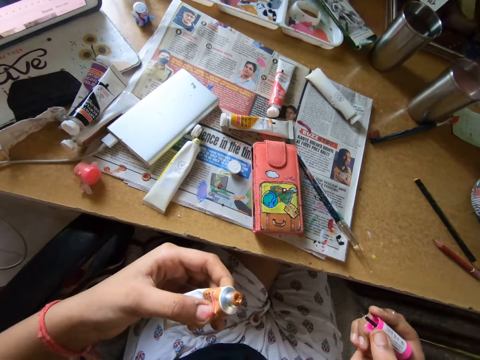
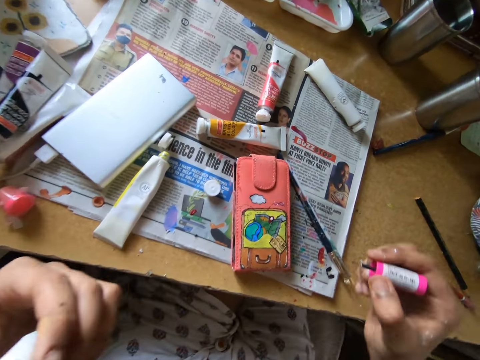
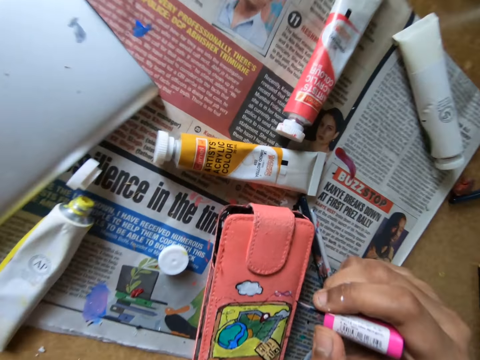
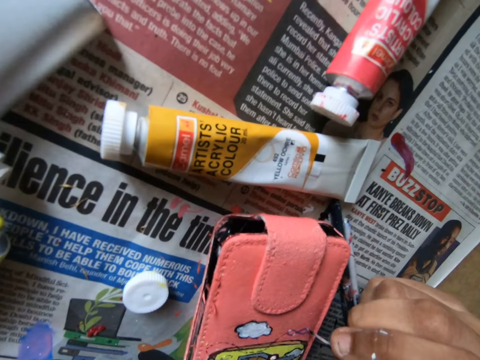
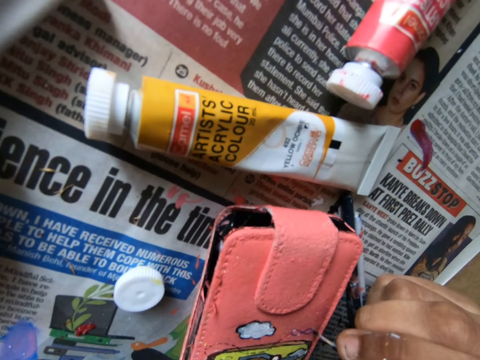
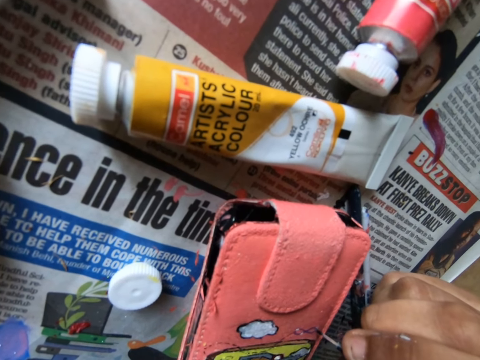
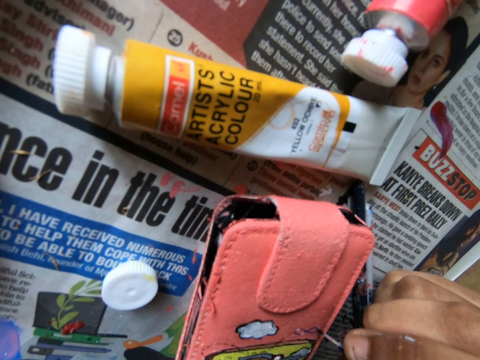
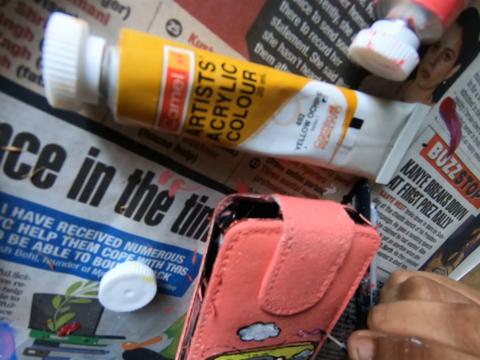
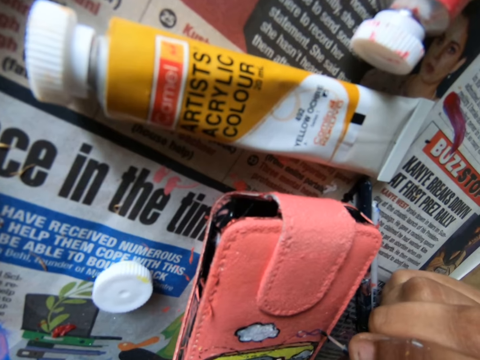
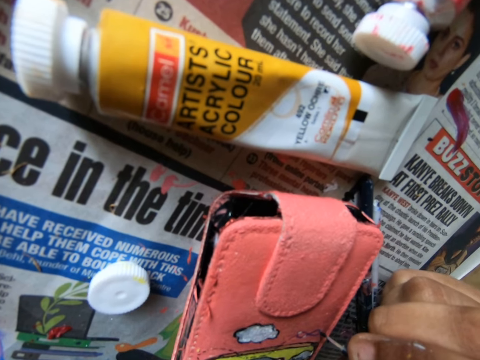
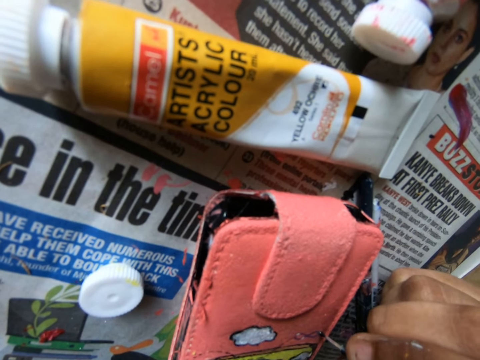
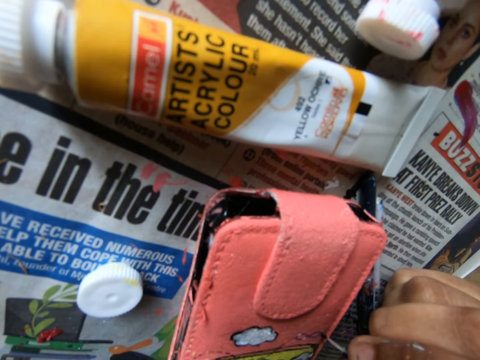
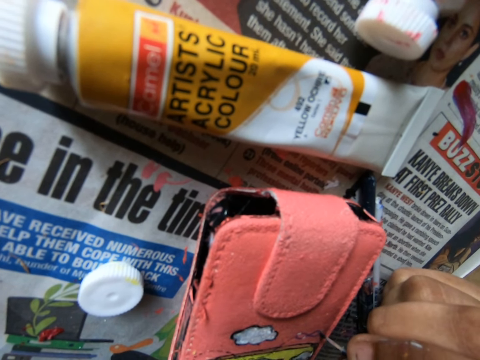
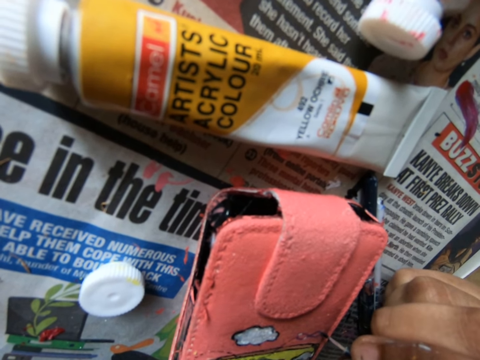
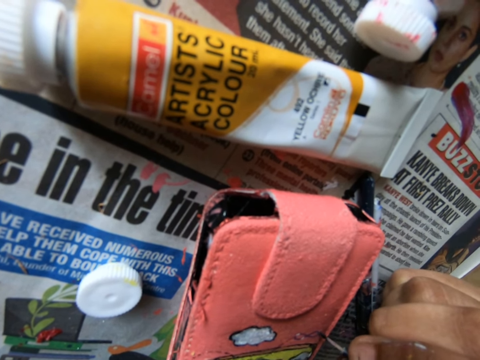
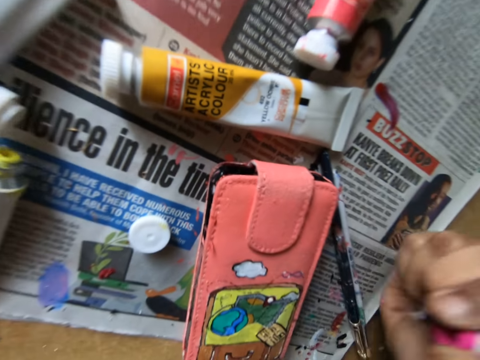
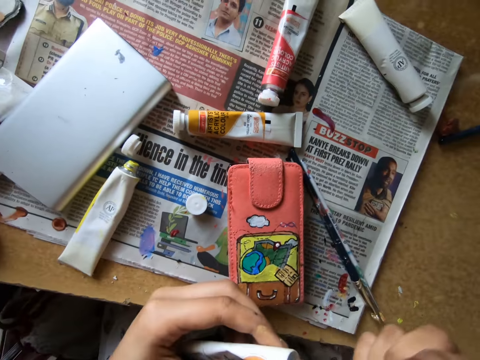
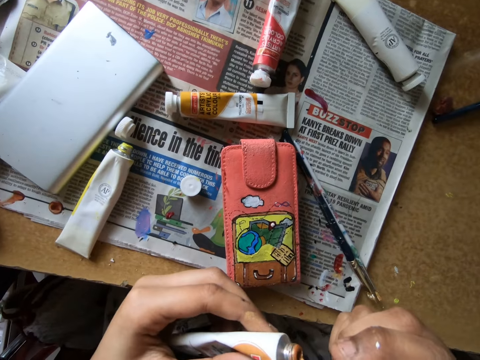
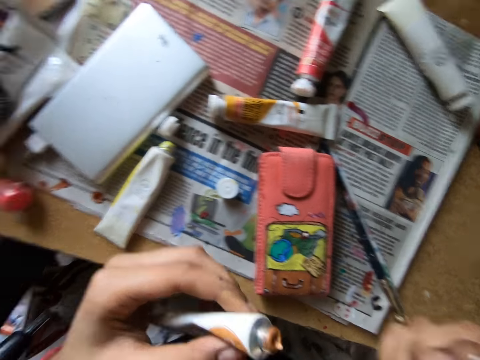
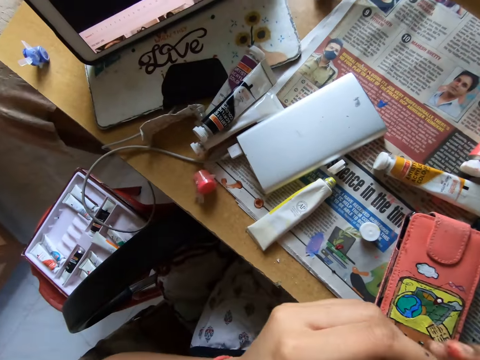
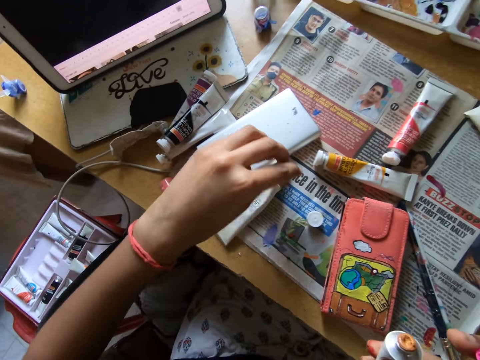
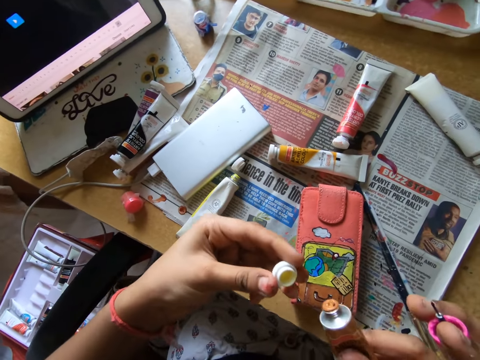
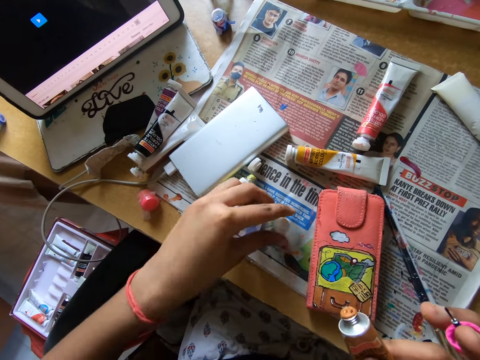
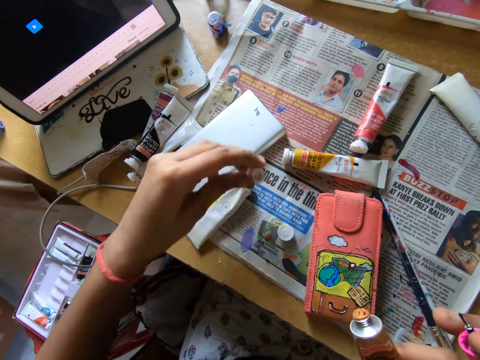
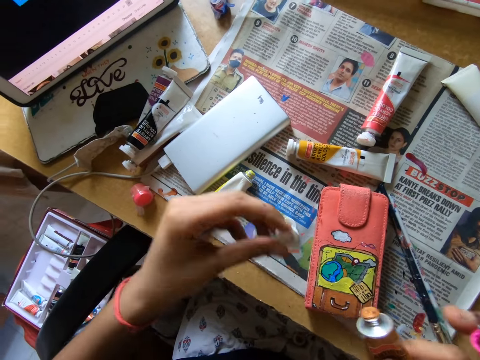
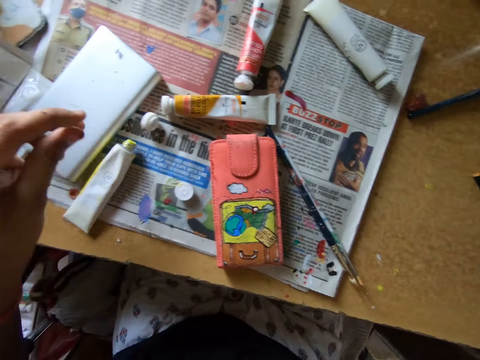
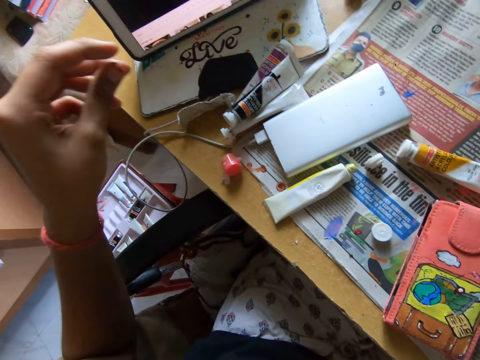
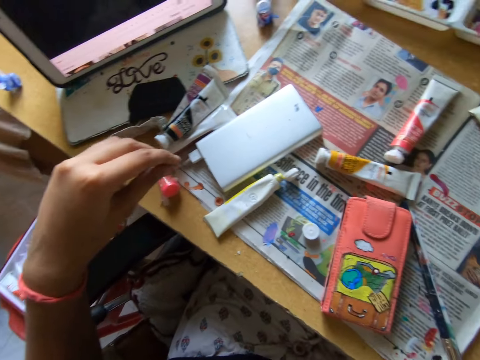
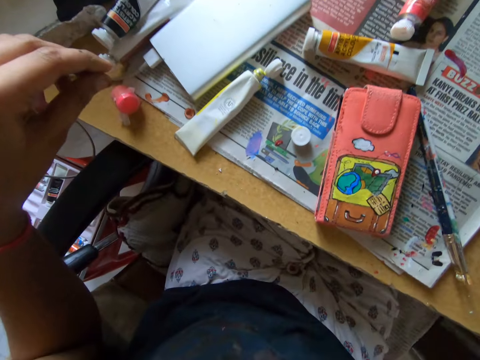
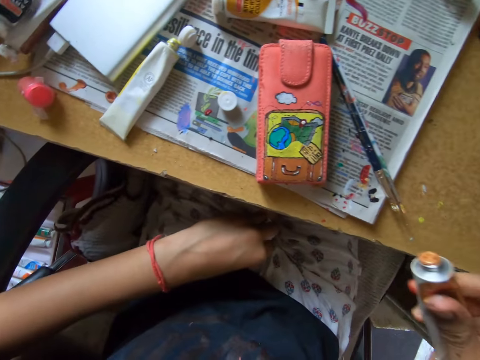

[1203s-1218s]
The camera wearer lifts up the watercolor paint. They paint the wallet with a paint brush. They remove the paint brush from the wallet. They scoop paint on the paint bottle with the paint brush. They pick up the lid of the container on a newspaper, and put the lid down. They pick up the lid on the newspaper again, and put the lid down again. They flap the hand.

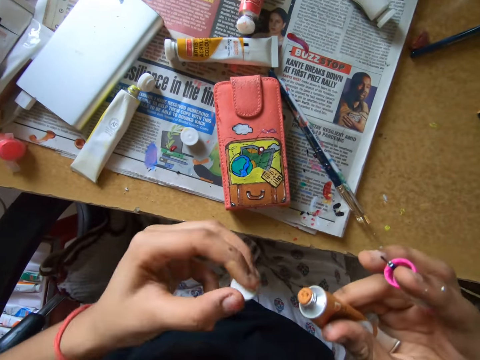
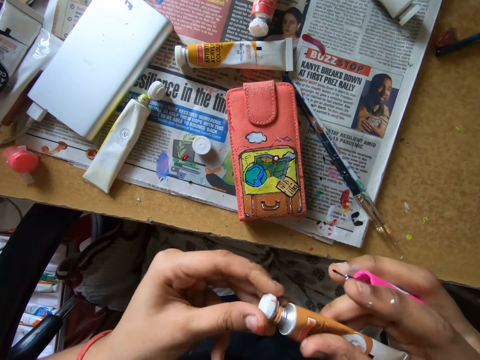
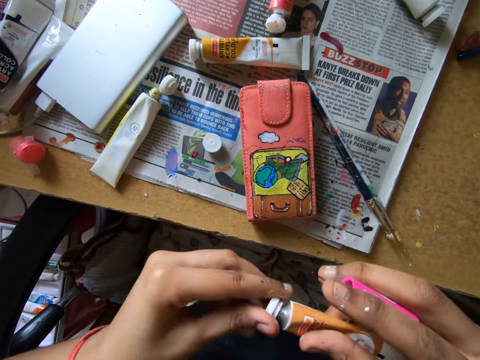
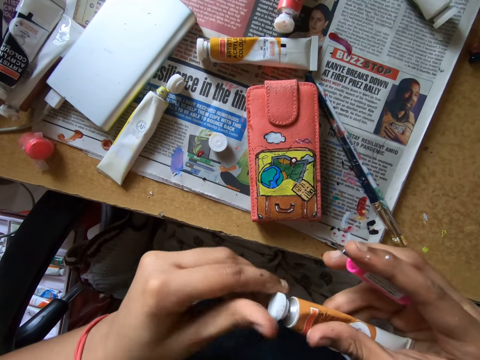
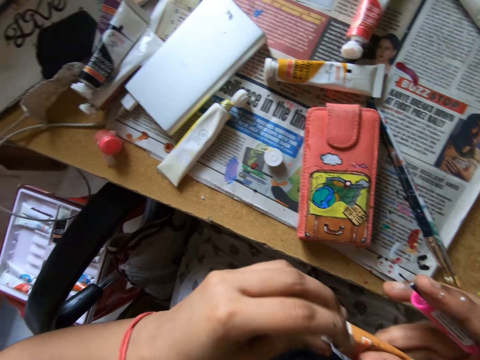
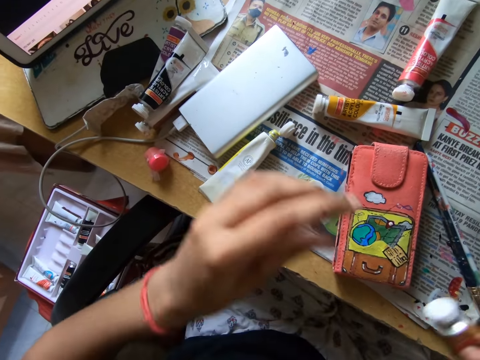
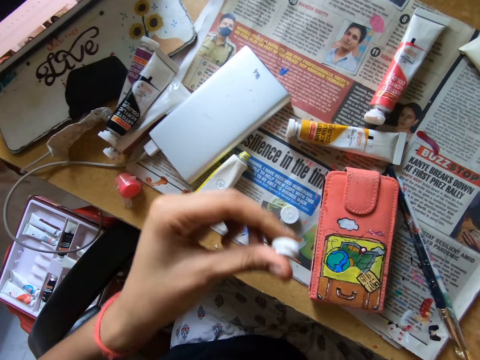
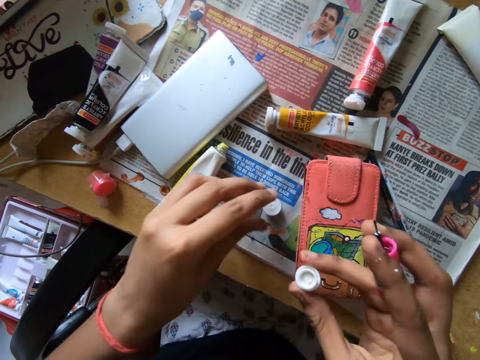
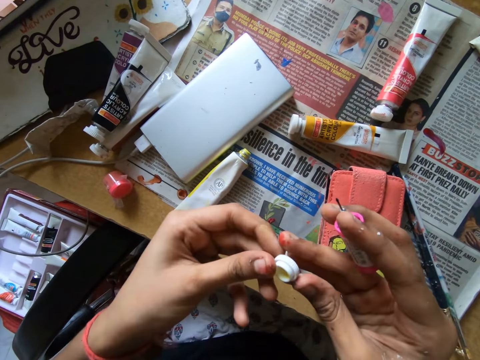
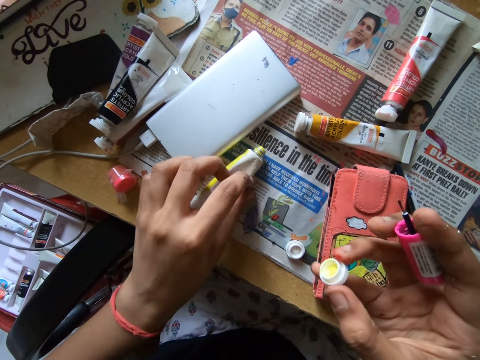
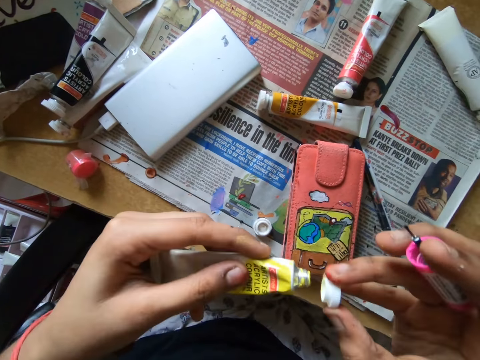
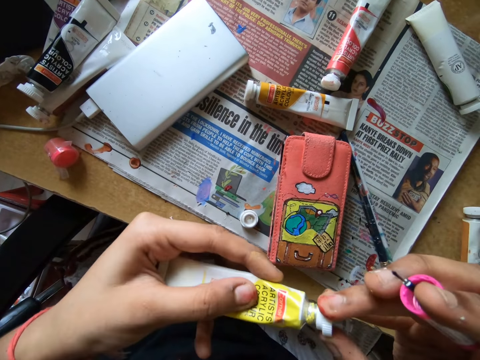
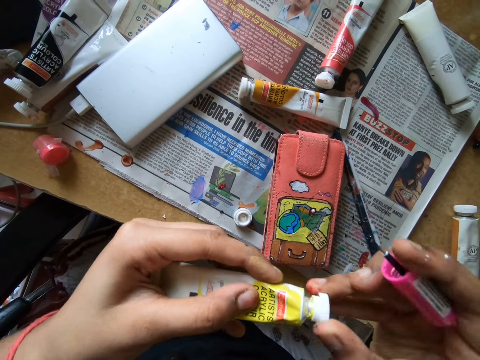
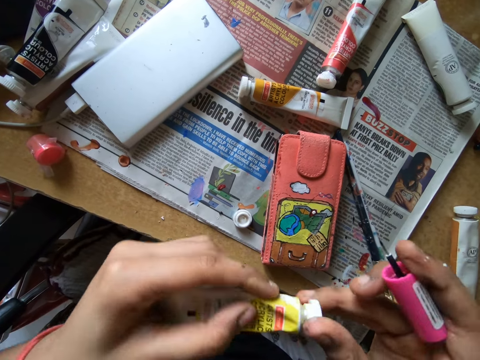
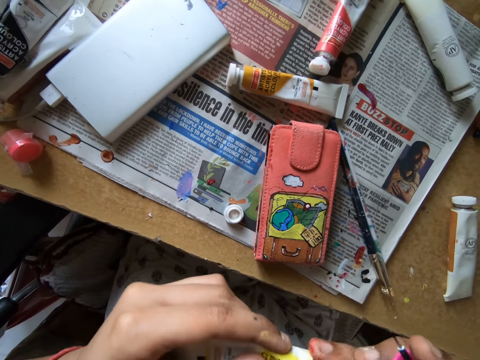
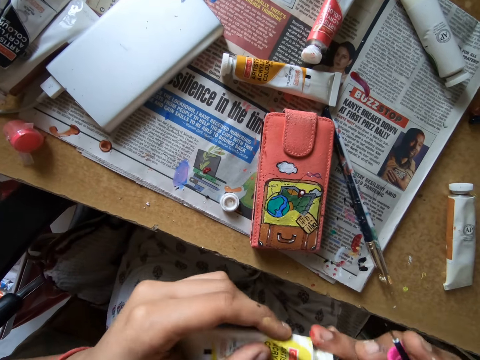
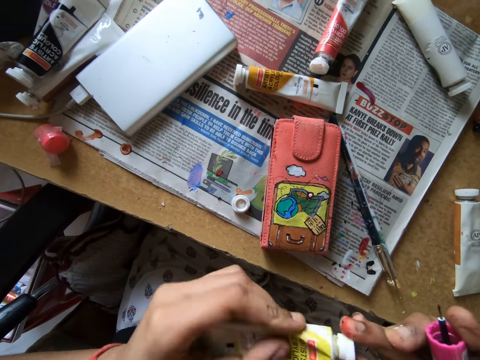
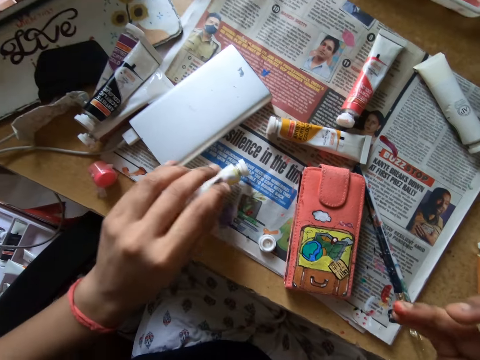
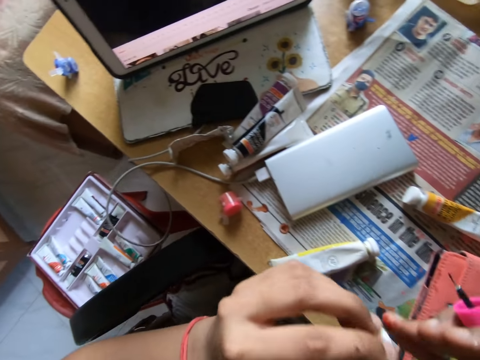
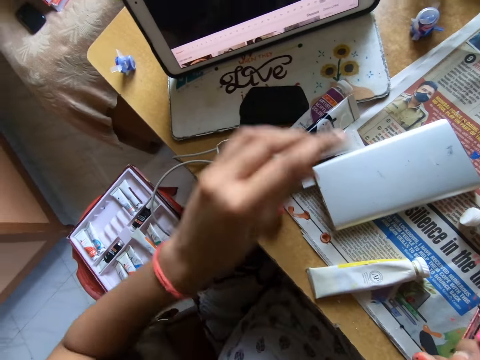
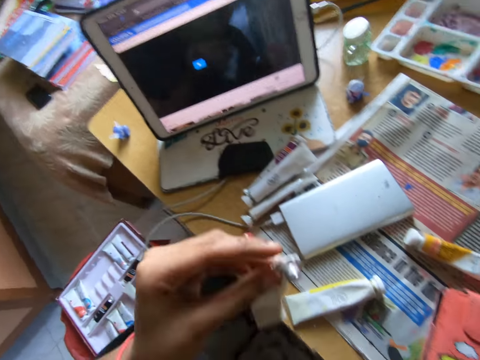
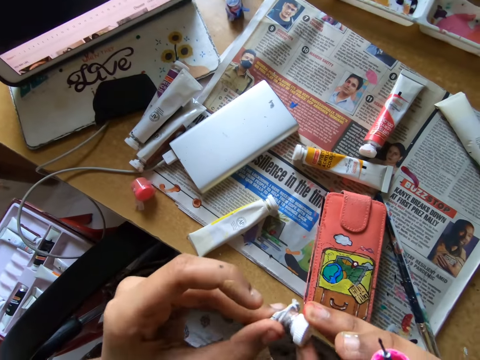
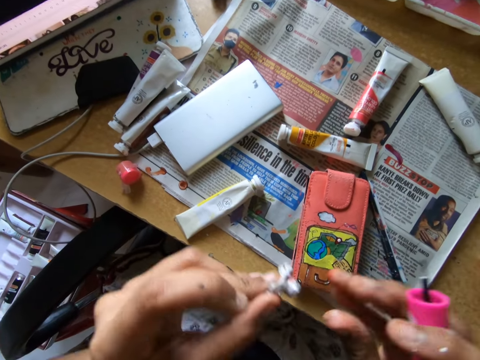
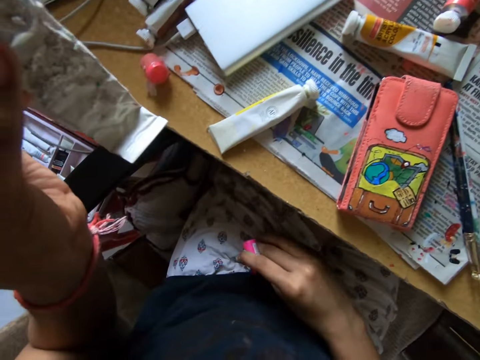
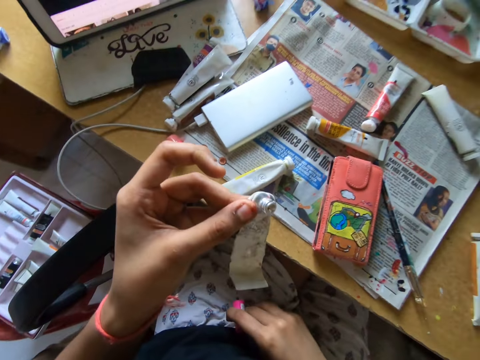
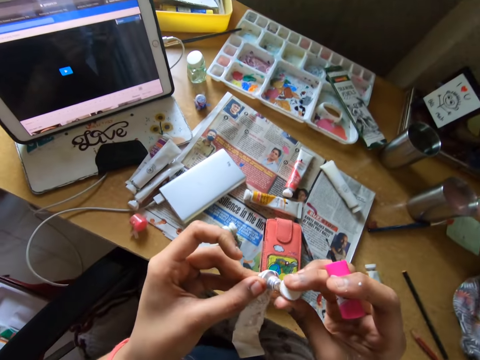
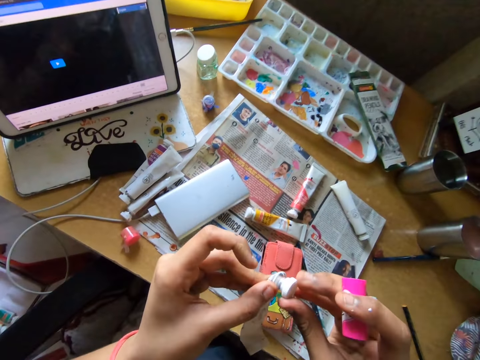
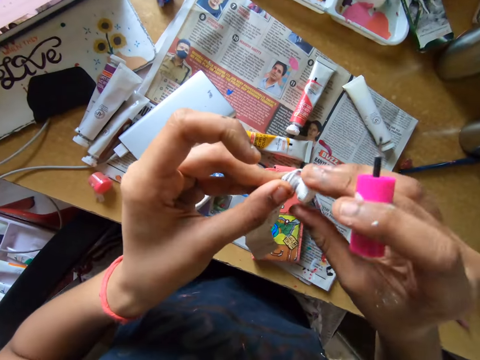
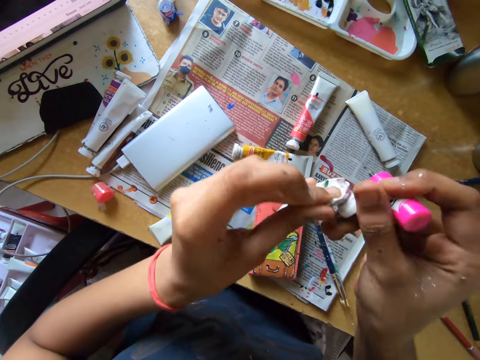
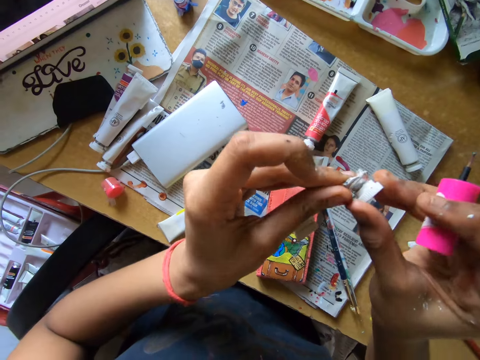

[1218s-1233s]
The camera wearer picks up the lid of the container on her lap. She tightens the lid on the container. She picks up the lid on a newspaper. She switches the lid to the other hand. She picks up the lid on the newspaper. She drops the lid. She switches the lid to the other hand. She picks up the lid of the container. She picks up the watercolor paint or paint bottle on the newspaper. She tightens the lid on the container. She puts down the paint bottle on the newspaper. She picks up the lid on the newspaper. She switches the lid to the other hand. She picks up the paint bottle on the newspaper. She tightens the lid on the container. She picks up the lid of the container on her lap. She tightens the lid on the container.
